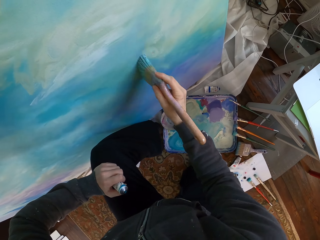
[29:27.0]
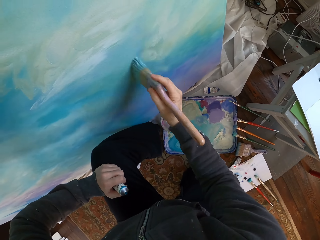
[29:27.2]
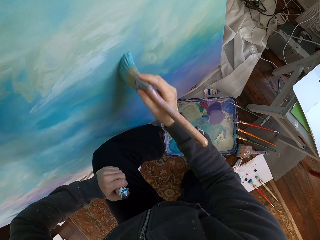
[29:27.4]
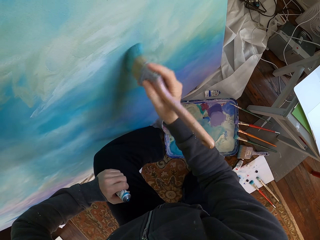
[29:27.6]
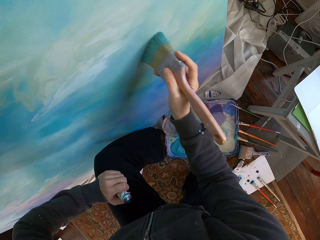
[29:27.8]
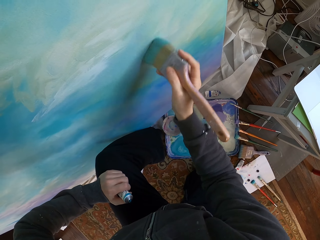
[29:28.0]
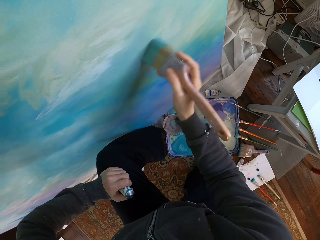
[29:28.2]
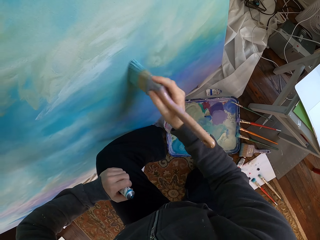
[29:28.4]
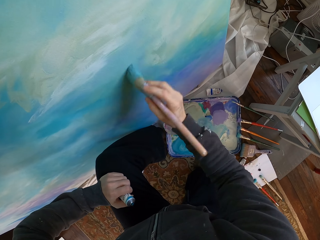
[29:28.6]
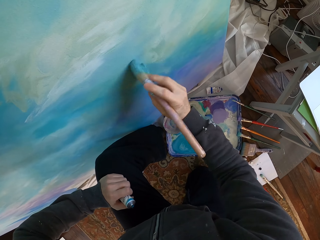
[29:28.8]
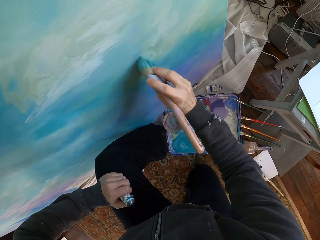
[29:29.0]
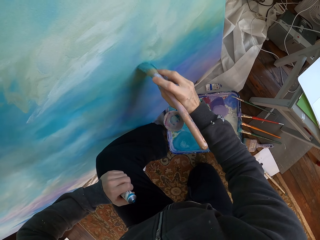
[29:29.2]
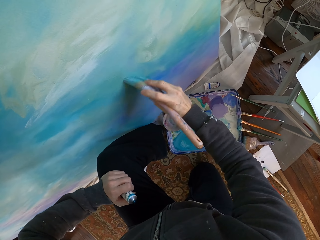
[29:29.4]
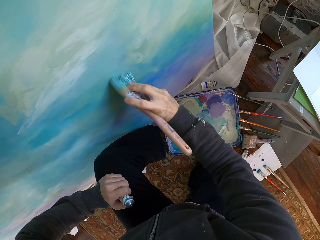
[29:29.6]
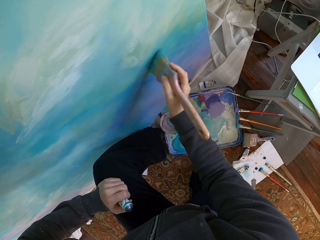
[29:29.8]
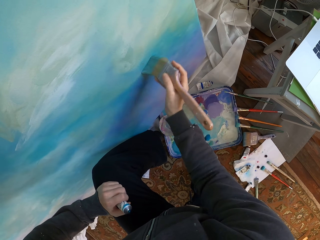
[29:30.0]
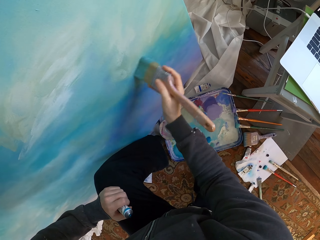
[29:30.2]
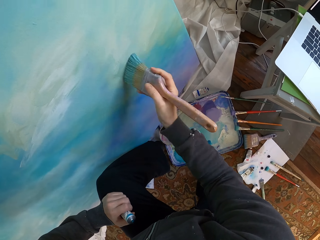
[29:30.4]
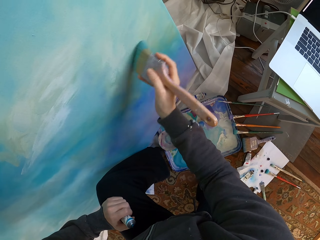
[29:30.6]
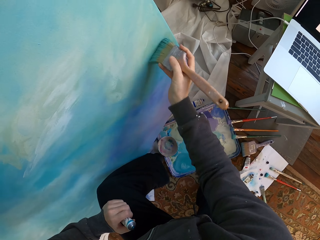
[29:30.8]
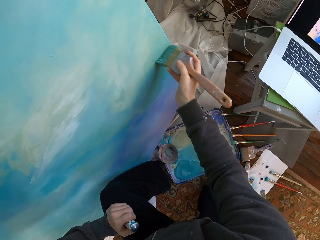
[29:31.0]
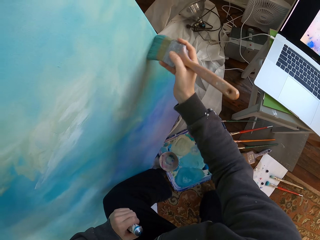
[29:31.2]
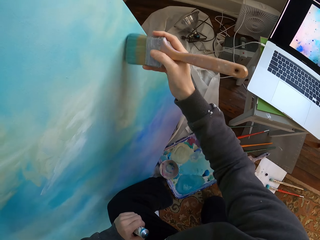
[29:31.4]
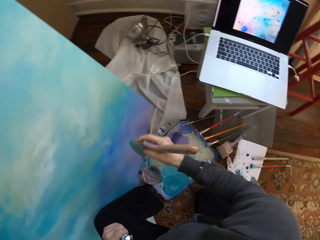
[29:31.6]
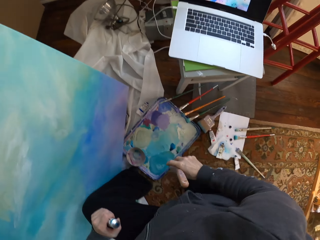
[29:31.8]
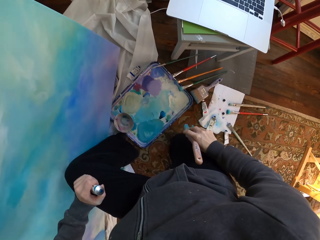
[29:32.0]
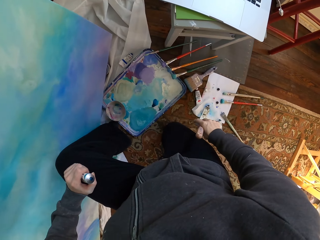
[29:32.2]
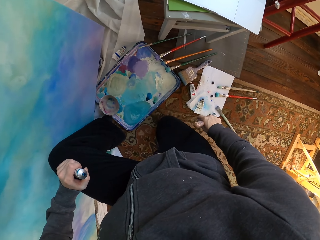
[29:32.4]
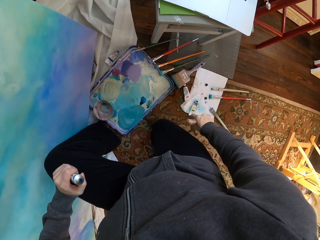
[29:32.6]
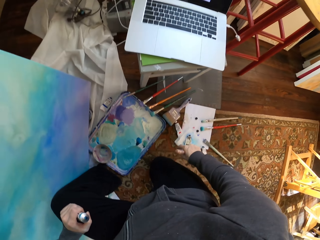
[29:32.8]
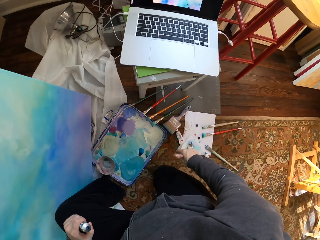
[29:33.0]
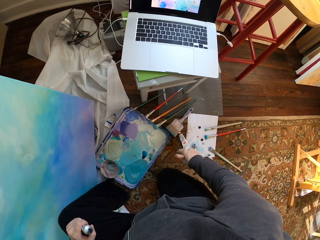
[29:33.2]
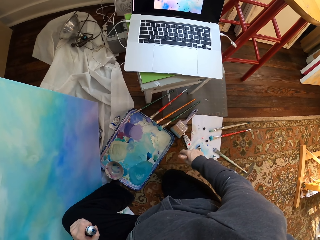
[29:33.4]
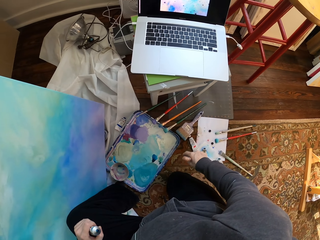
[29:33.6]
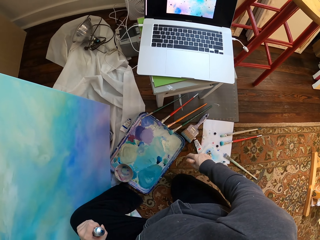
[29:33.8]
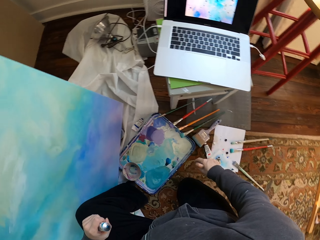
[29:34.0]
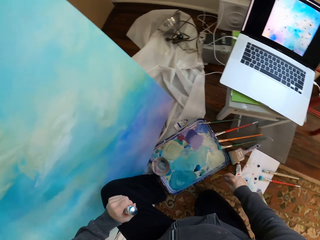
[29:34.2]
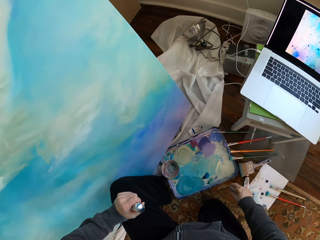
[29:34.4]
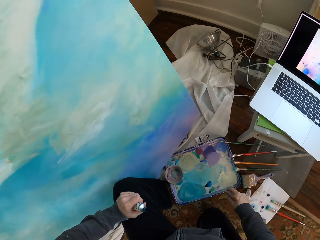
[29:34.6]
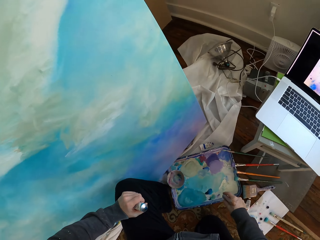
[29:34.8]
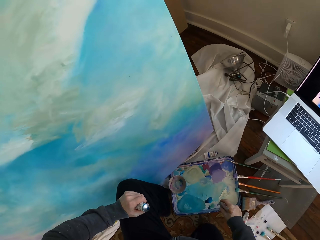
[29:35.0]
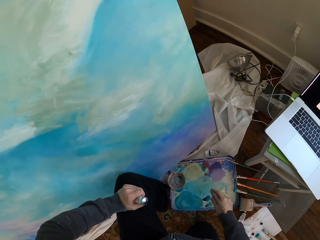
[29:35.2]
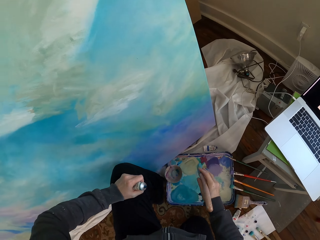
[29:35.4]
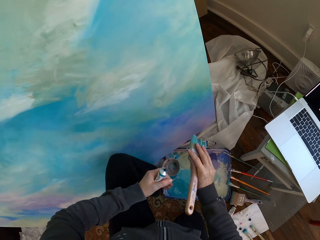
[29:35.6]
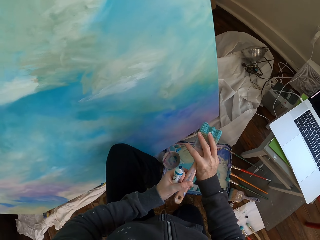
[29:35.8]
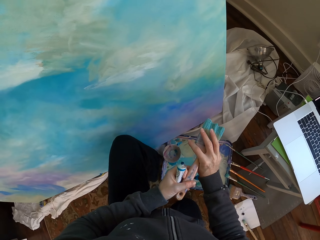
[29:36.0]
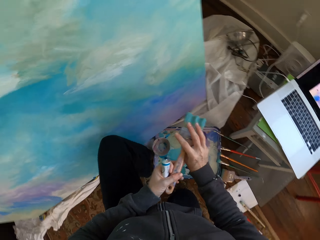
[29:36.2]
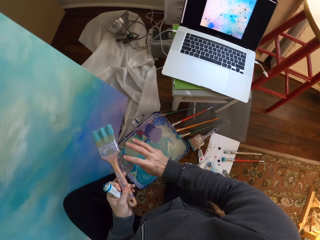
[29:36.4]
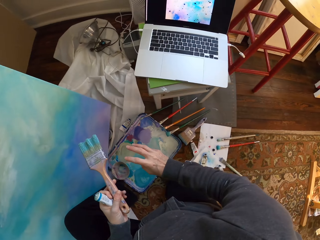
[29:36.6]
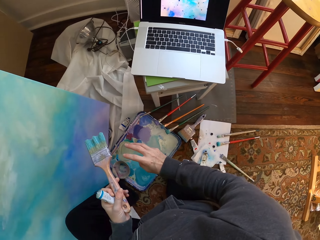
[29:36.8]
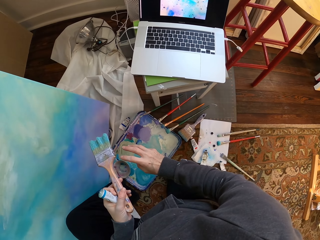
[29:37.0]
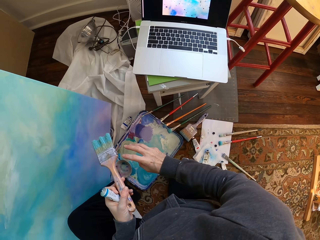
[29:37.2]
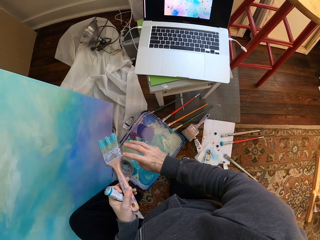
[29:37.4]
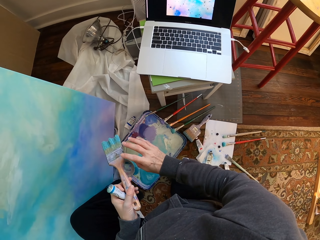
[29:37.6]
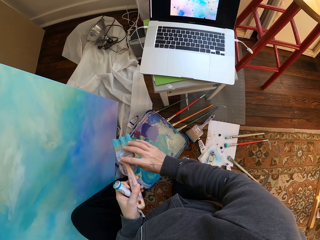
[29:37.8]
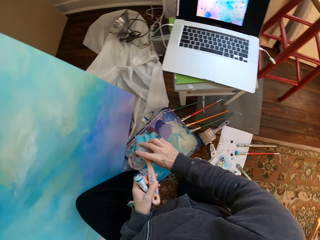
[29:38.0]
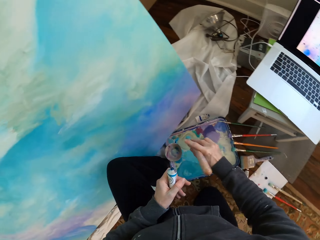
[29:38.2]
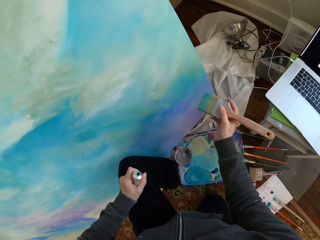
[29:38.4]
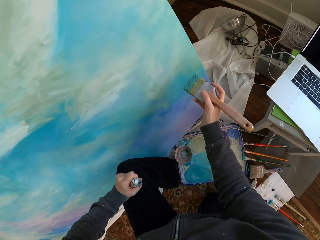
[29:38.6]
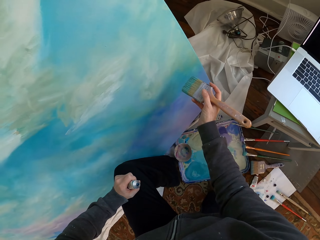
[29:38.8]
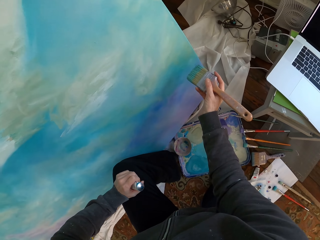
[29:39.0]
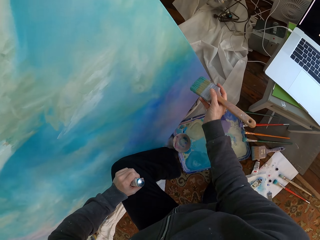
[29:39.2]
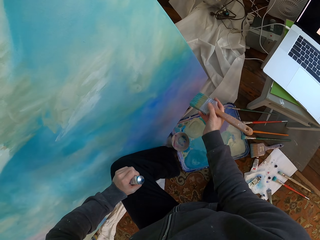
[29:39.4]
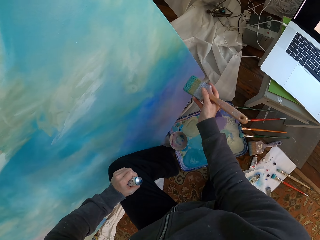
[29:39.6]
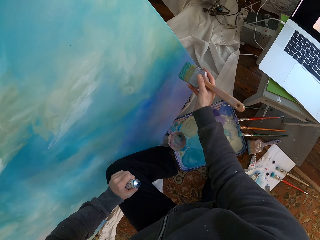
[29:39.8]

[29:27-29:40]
The camera wearer lowers a hand holding a brush. They look at a painting. They look at a laptop. They hold the brush with the left hand. They hold the brush with the right hand.

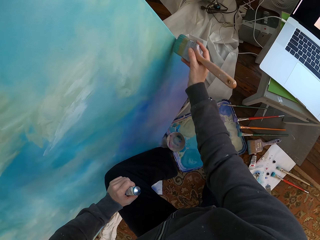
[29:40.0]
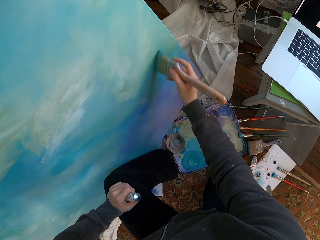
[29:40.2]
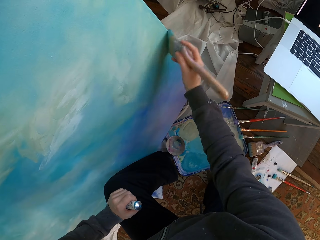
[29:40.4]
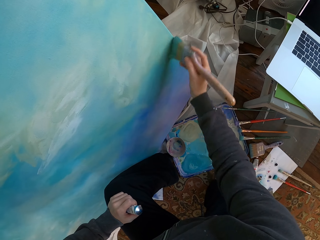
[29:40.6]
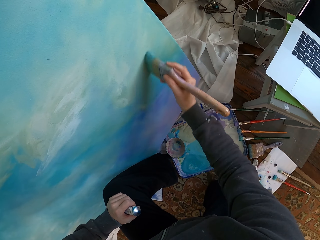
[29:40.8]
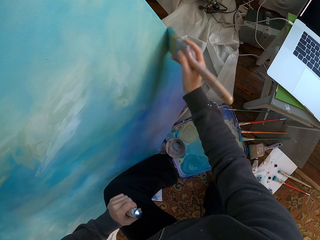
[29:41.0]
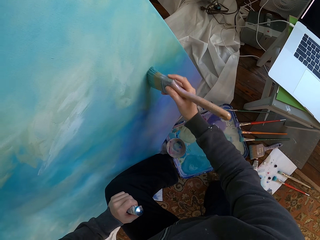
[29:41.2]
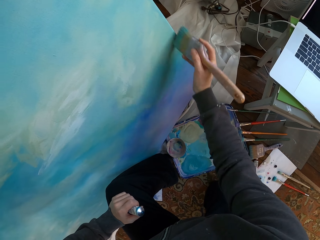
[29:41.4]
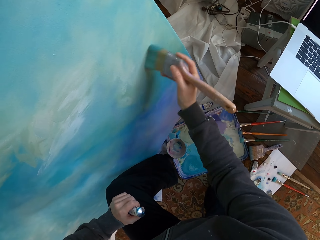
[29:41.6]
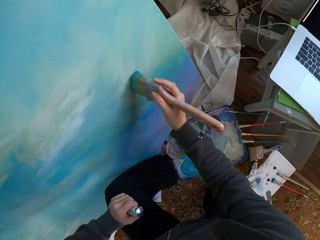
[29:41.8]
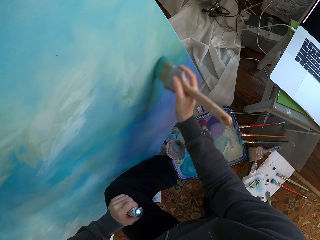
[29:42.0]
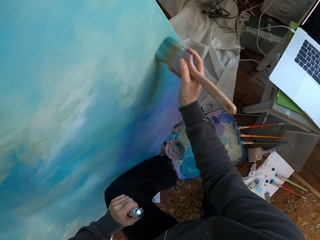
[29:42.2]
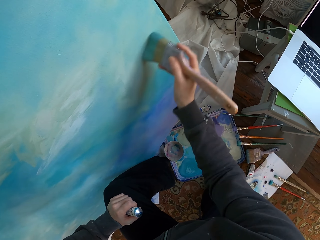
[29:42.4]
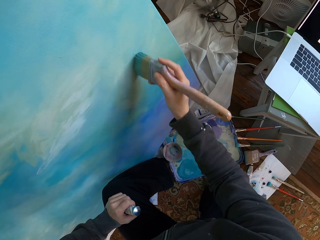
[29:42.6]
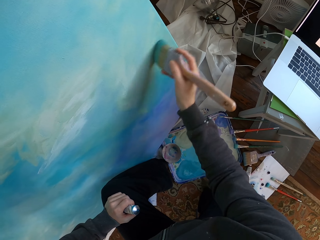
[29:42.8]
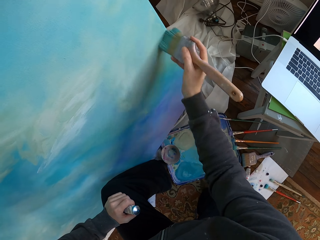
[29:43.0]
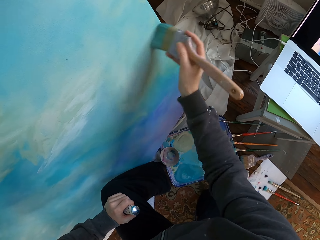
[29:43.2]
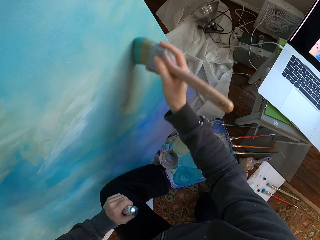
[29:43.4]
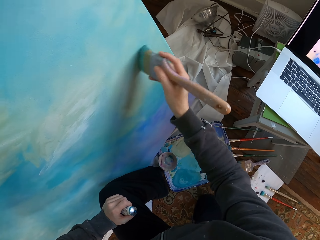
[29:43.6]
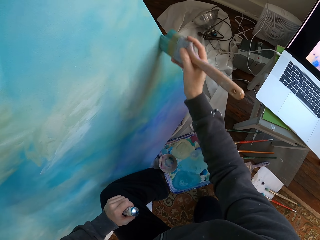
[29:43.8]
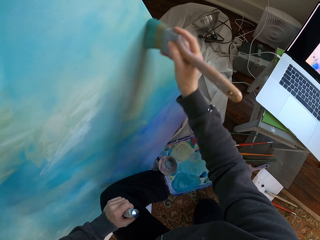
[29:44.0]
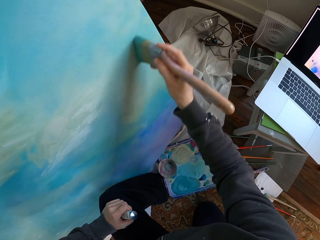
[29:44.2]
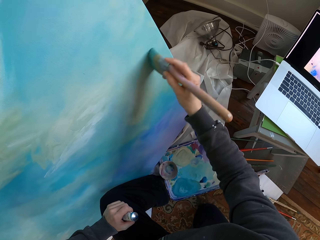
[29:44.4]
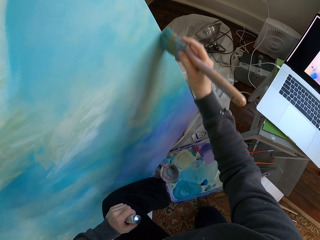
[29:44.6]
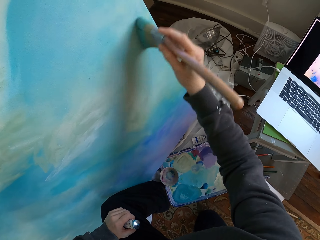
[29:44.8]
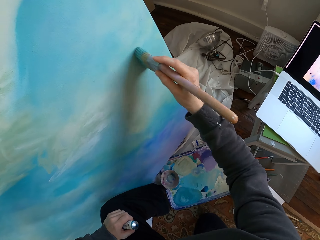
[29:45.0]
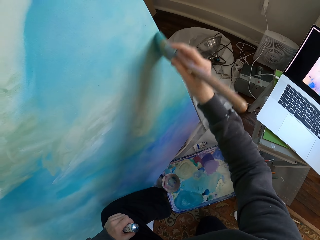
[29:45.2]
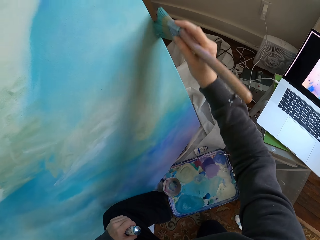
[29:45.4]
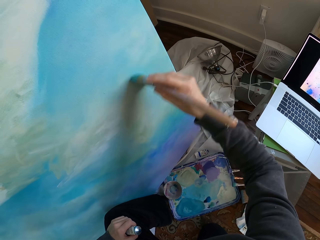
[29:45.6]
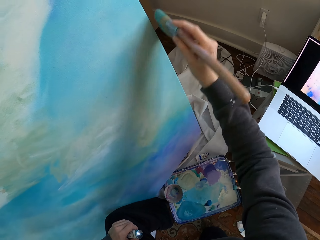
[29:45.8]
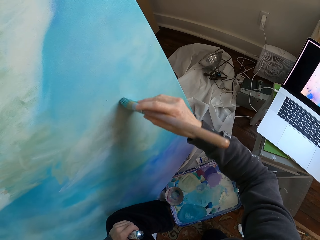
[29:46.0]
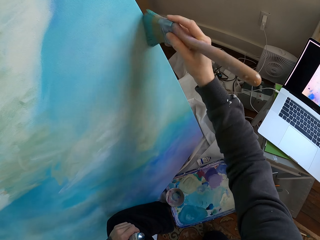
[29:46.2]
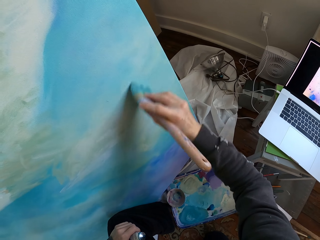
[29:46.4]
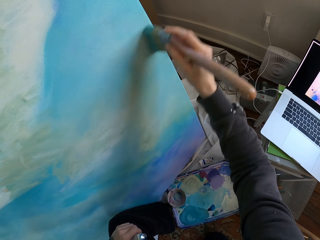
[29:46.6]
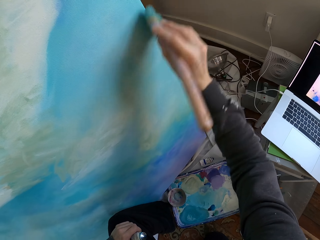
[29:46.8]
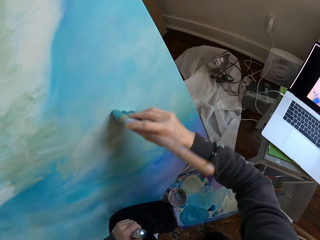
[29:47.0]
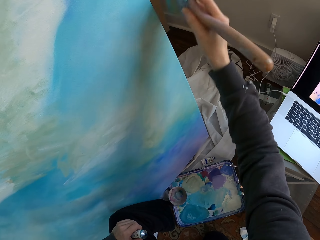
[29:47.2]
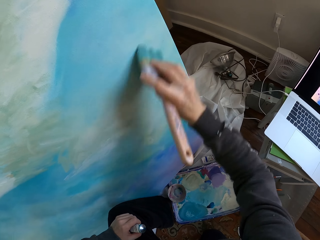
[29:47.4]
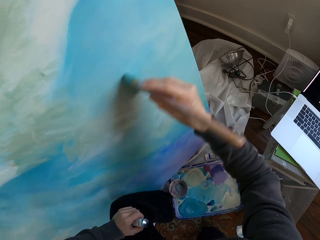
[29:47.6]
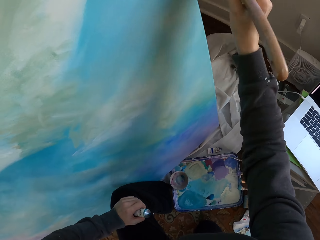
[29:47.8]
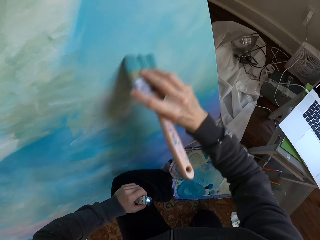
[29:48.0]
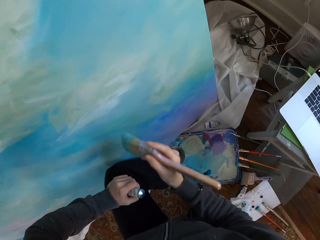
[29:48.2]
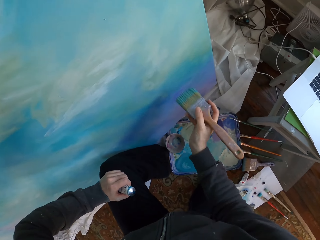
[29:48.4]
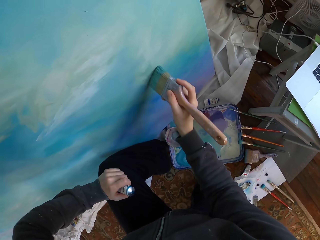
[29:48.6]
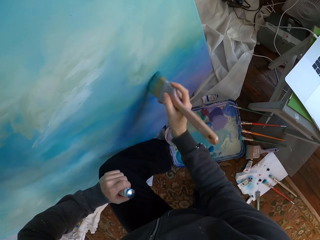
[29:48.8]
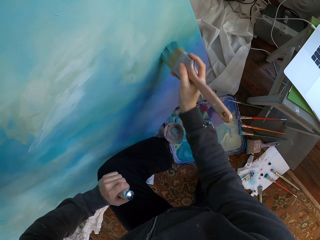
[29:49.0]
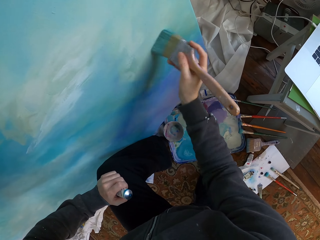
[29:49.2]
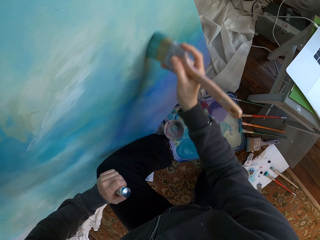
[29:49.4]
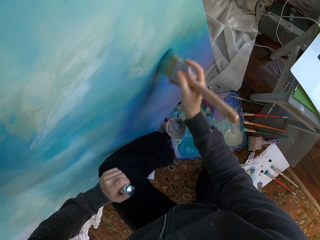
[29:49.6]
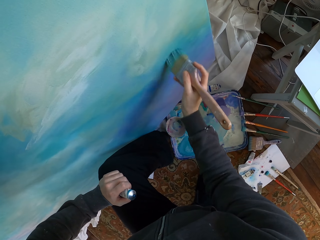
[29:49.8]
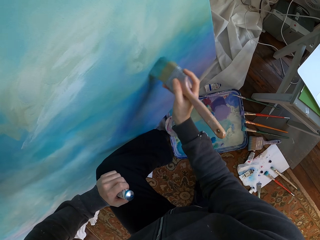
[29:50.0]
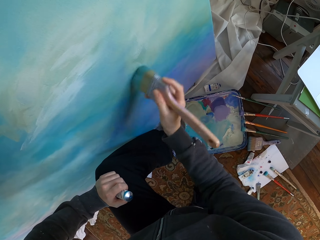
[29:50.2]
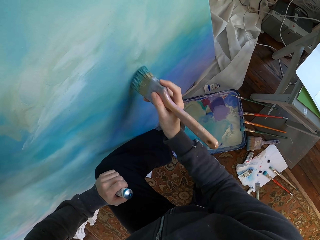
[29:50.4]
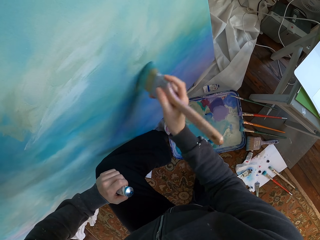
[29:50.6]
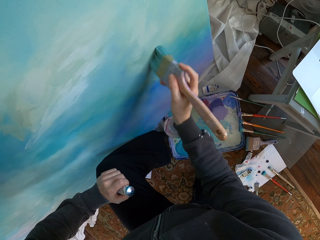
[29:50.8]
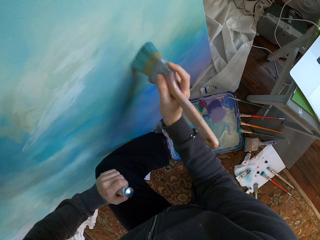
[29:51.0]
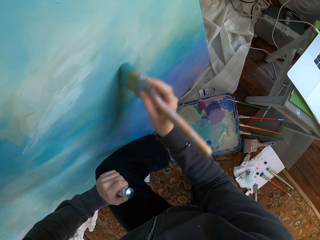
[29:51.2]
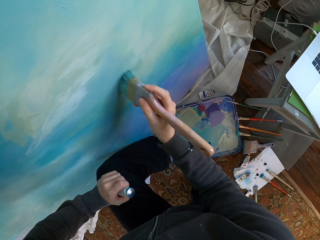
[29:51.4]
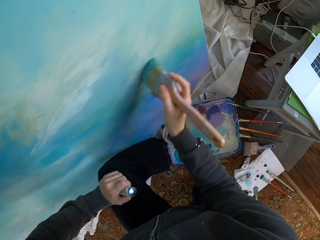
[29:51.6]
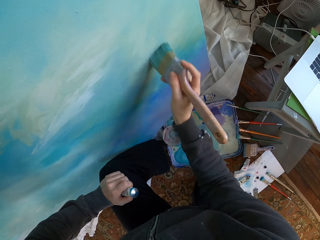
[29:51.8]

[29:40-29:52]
The camera wearer looks at a painting. They paint the wall with the brush.
